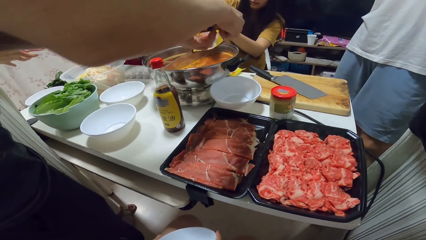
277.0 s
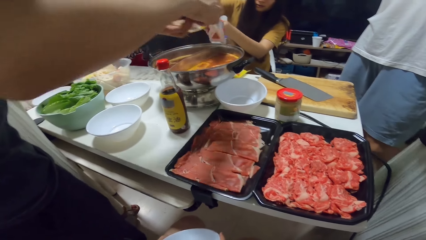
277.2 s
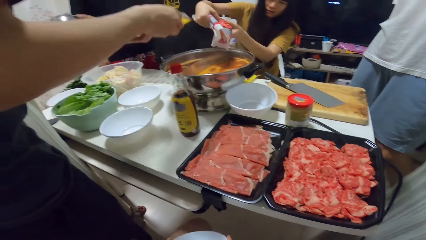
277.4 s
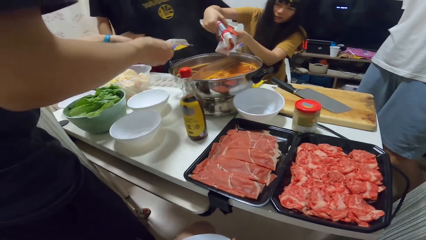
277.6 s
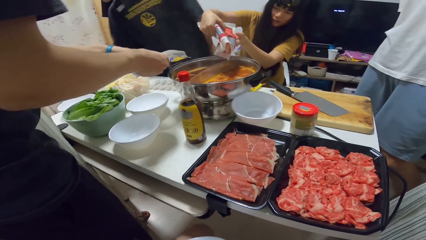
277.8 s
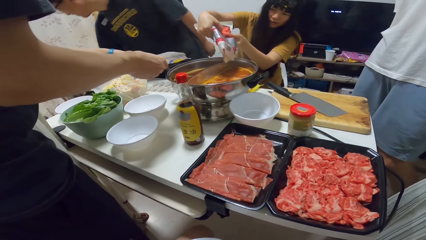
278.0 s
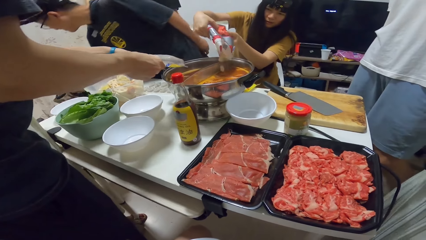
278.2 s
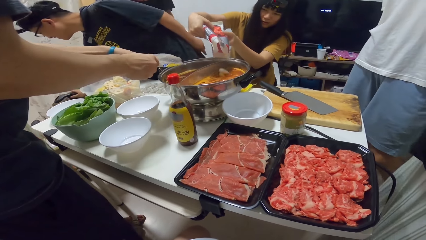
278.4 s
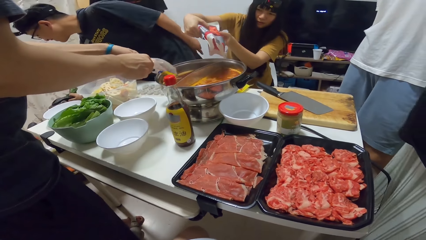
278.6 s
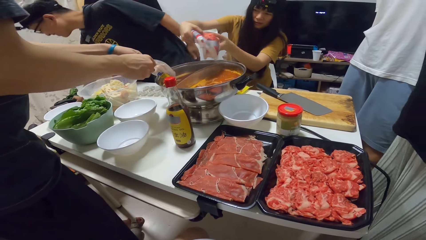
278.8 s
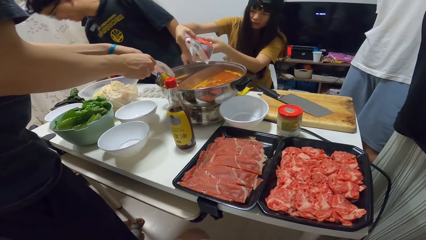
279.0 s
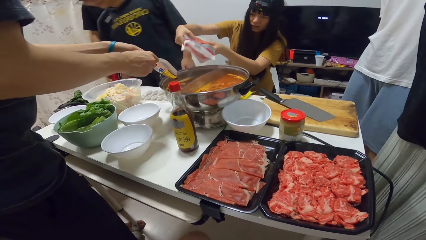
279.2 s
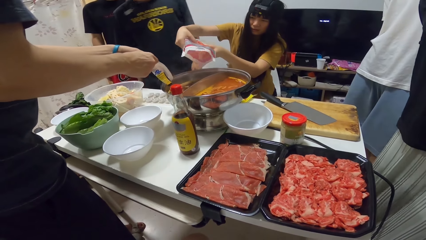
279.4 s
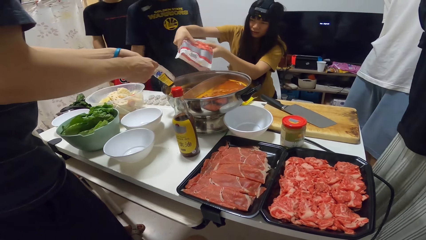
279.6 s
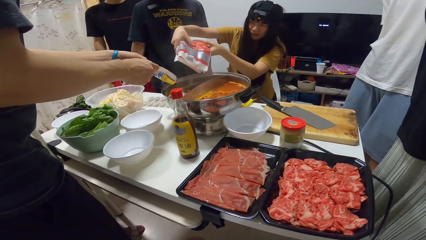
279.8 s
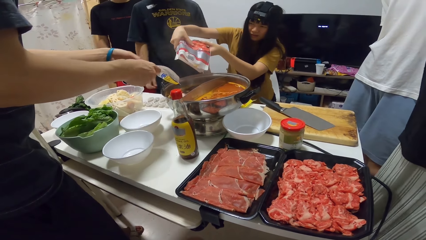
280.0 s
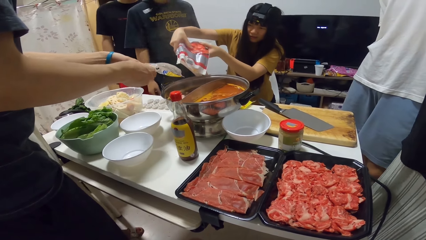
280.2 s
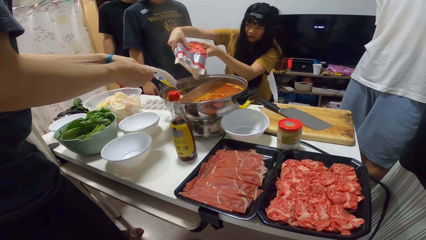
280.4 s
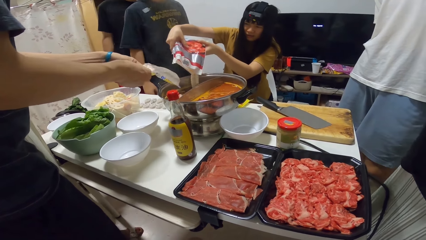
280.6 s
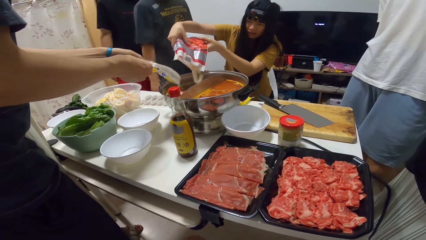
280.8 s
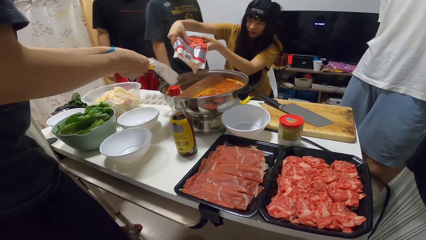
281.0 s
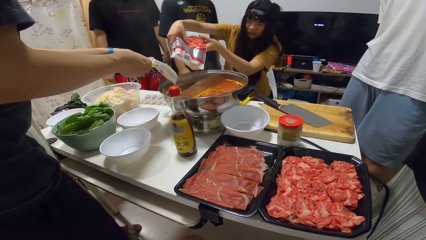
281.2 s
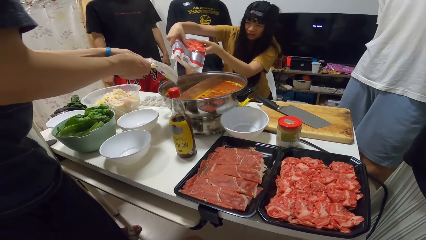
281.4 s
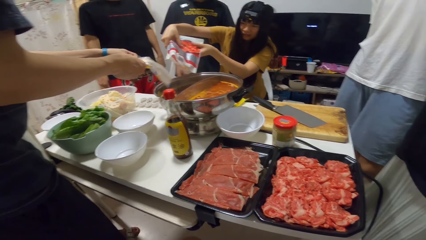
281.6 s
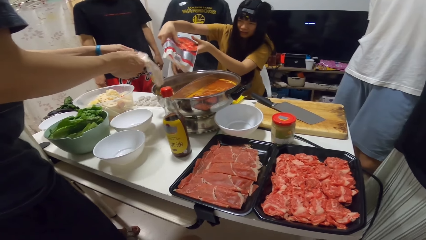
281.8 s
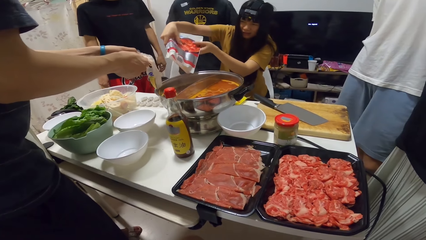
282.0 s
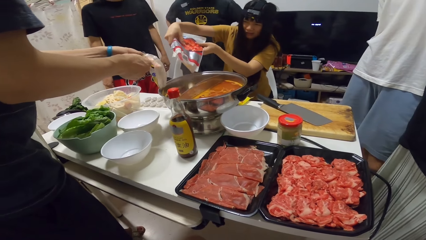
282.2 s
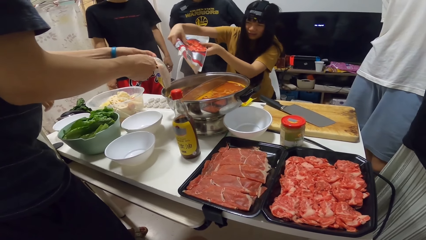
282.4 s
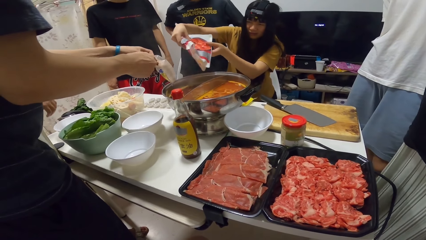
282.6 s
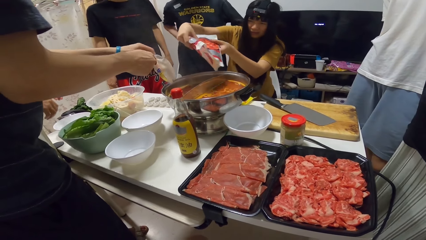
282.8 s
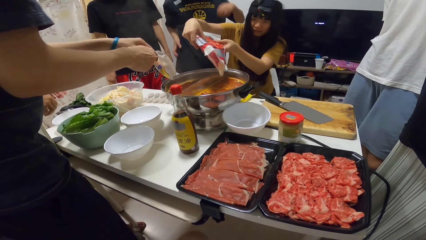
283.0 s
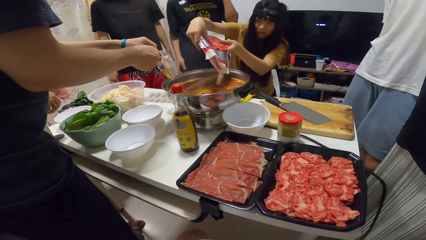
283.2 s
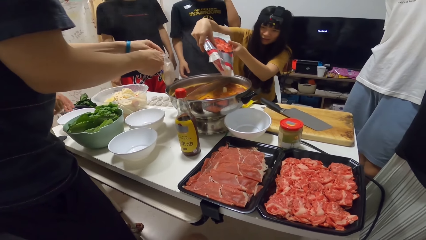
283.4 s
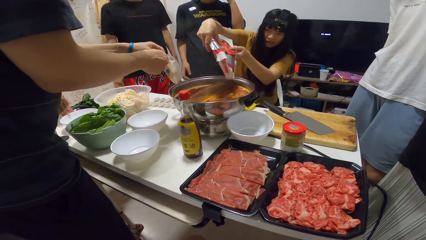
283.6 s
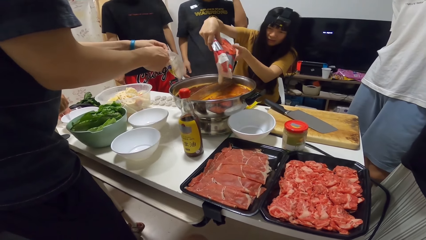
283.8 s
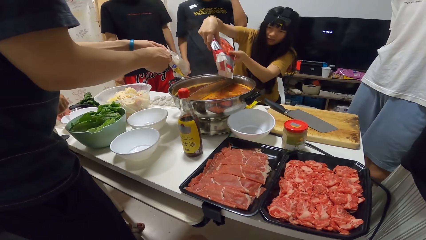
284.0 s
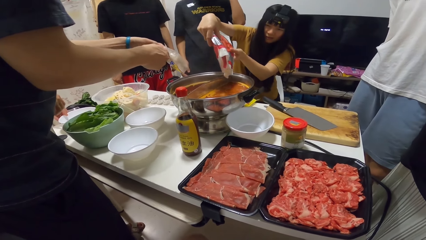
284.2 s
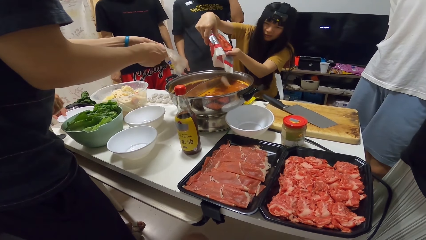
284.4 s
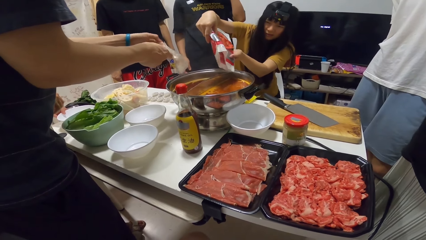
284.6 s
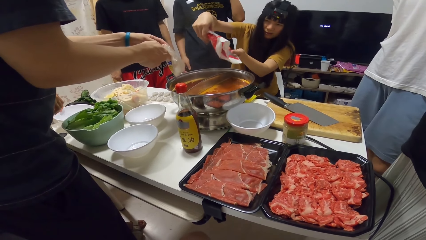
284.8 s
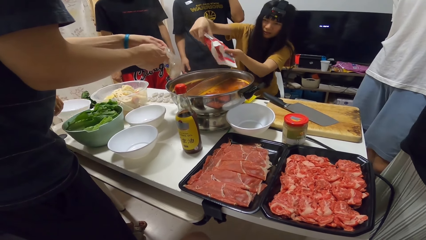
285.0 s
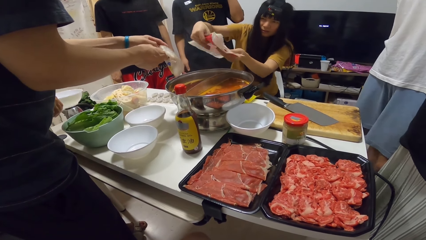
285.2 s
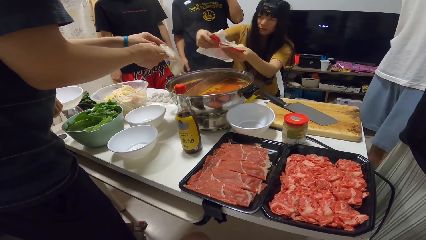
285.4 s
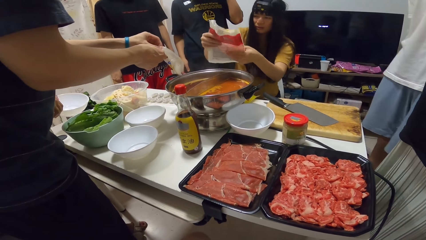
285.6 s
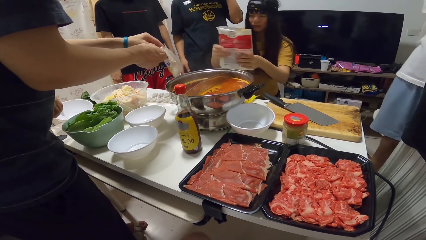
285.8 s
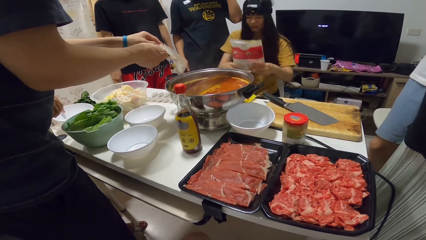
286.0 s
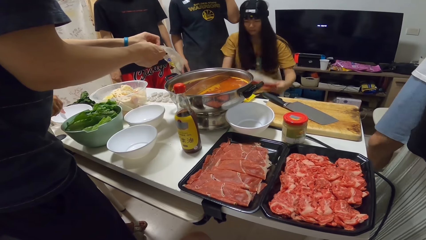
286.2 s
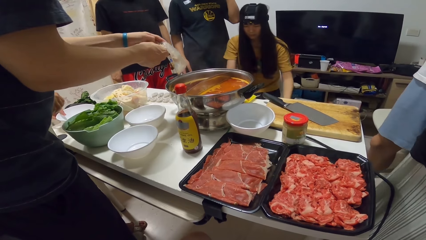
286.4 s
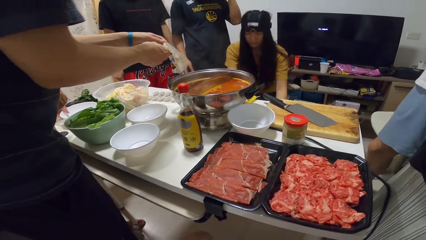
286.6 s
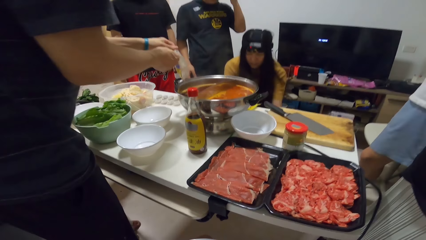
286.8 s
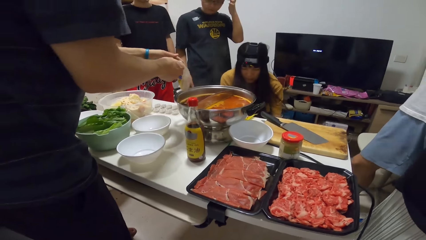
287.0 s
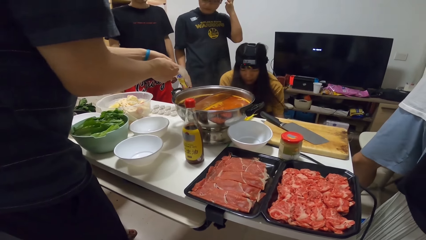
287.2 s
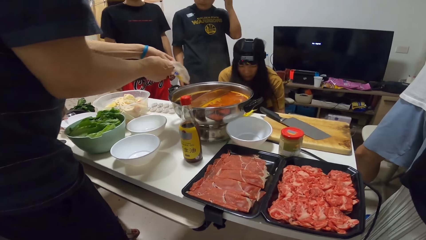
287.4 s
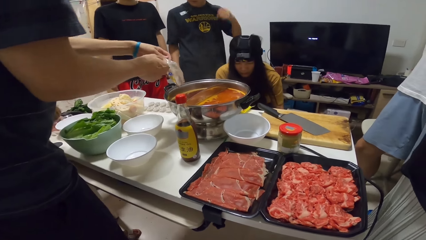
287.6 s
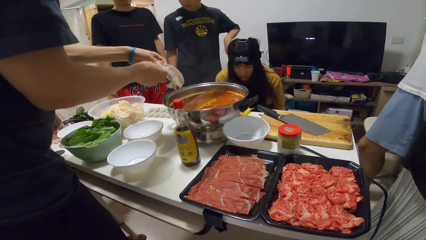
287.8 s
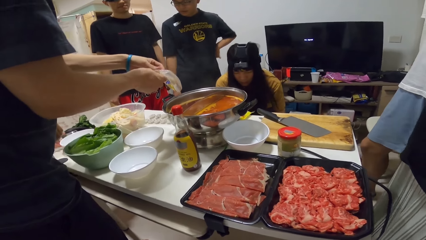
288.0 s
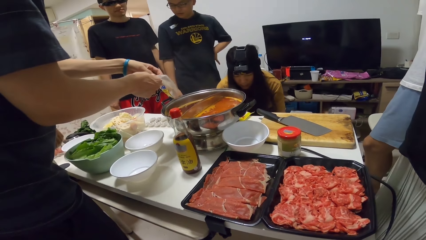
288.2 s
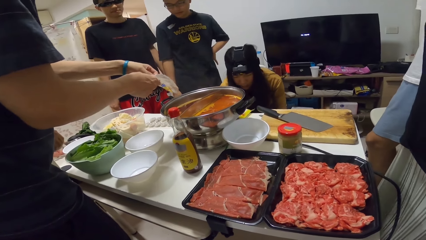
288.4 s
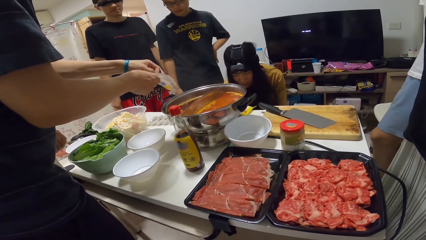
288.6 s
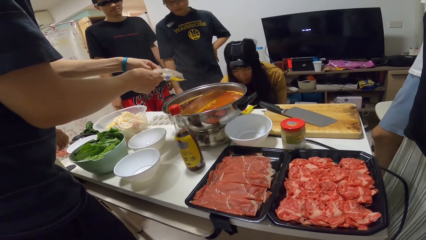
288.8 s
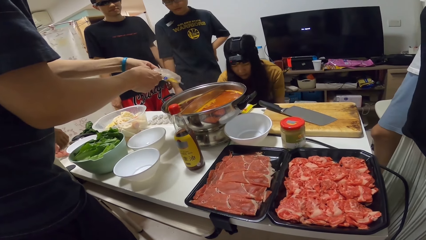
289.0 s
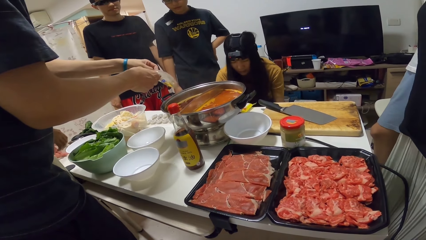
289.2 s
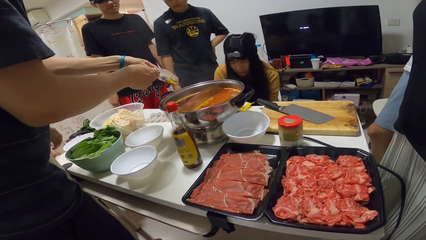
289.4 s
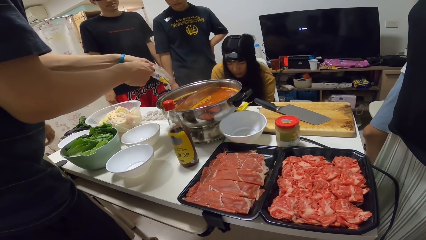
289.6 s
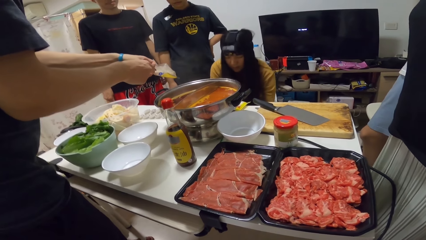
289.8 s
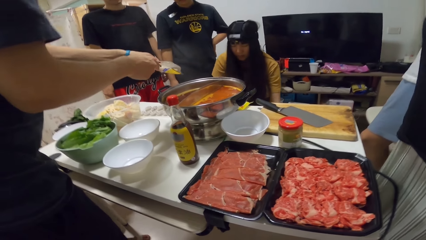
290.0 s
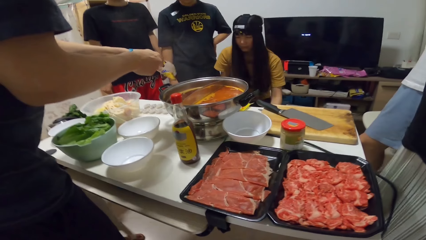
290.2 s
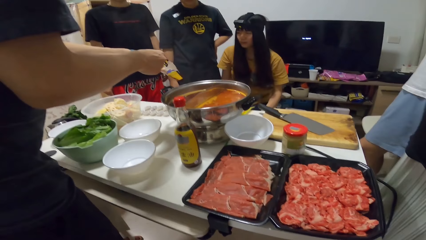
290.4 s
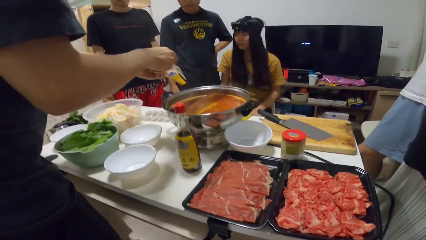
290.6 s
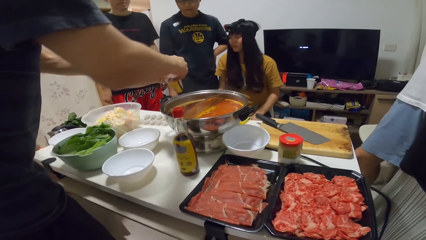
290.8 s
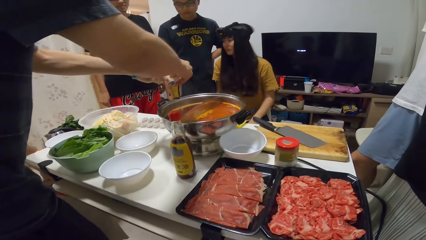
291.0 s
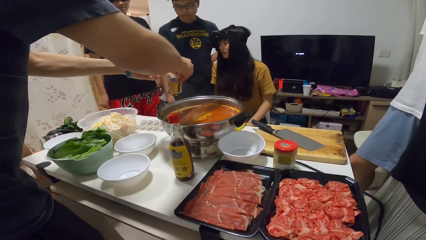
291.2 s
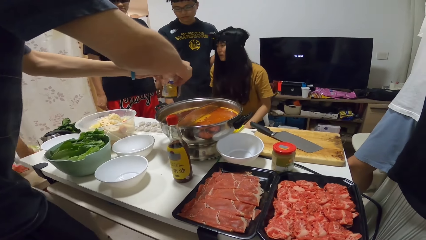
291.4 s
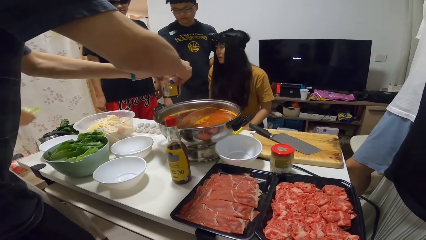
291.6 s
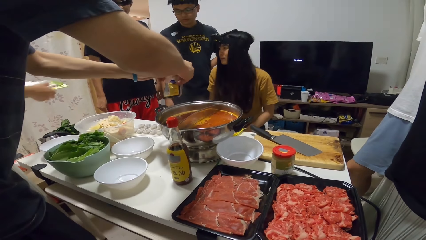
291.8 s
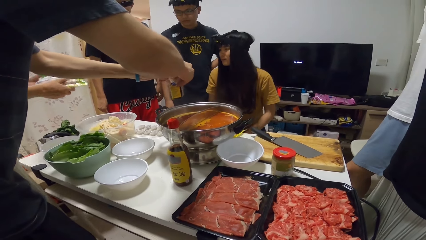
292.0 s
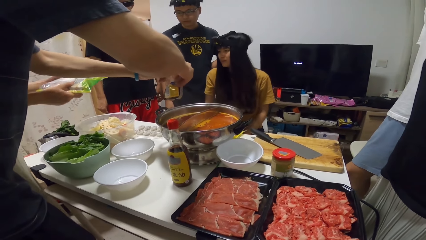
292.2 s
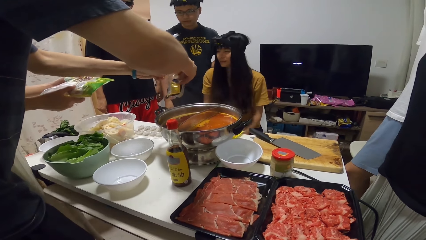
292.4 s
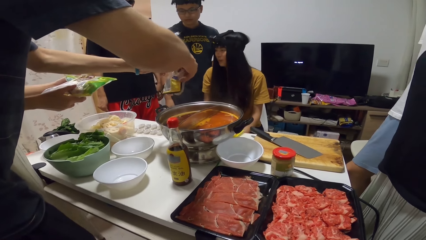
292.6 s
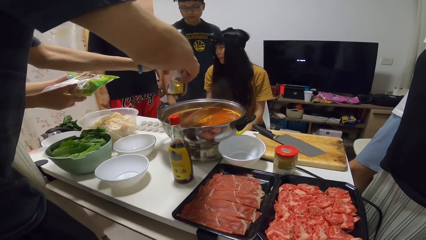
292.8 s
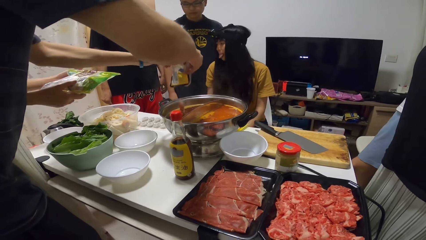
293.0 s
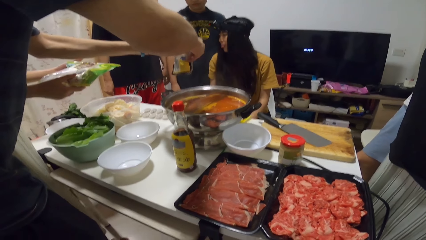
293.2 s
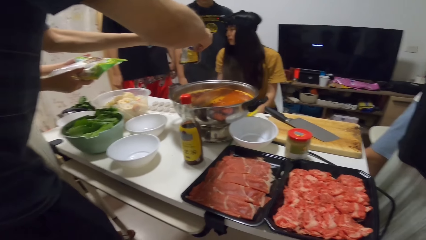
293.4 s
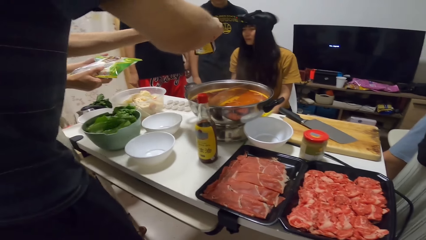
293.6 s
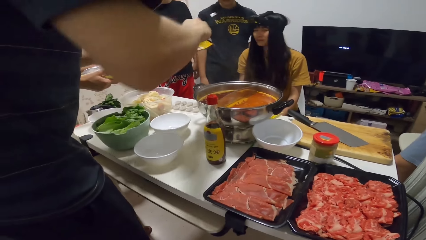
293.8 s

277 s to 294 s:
A man places the kettle onto another table. The man holds his waist. A woman places the bowl onto the table with her right hand. A person places an empty packet under the table. The person looks around.
